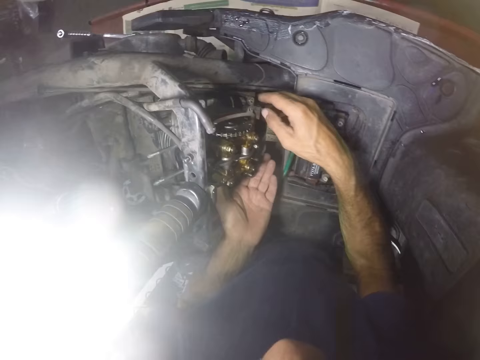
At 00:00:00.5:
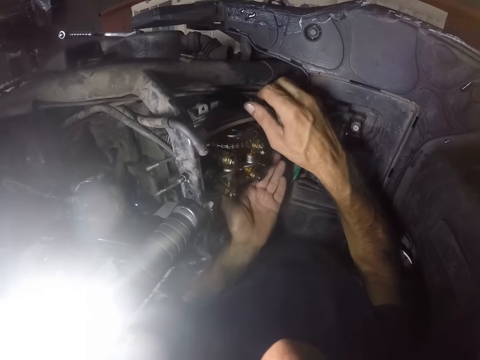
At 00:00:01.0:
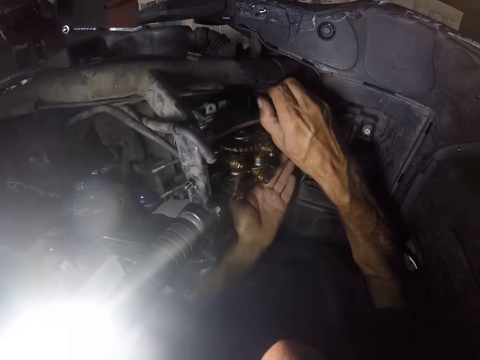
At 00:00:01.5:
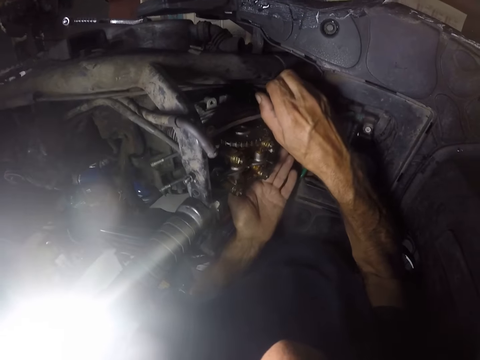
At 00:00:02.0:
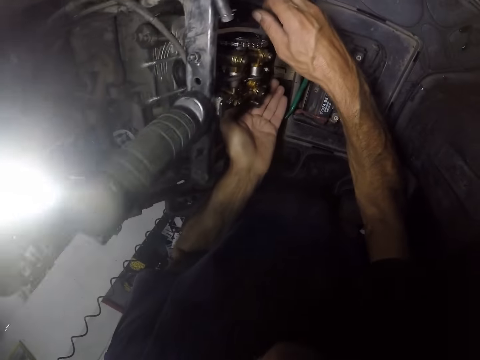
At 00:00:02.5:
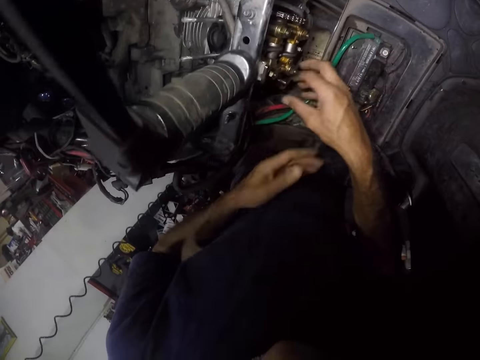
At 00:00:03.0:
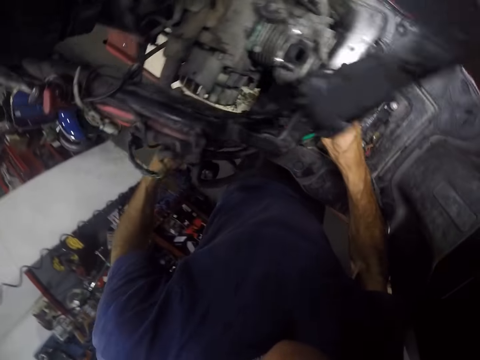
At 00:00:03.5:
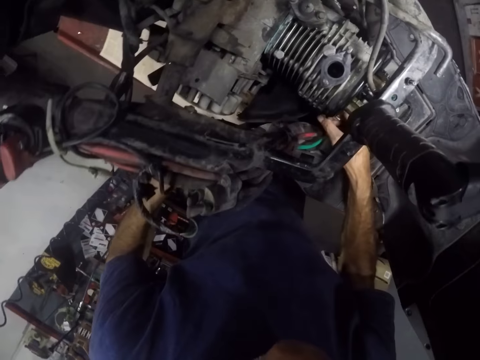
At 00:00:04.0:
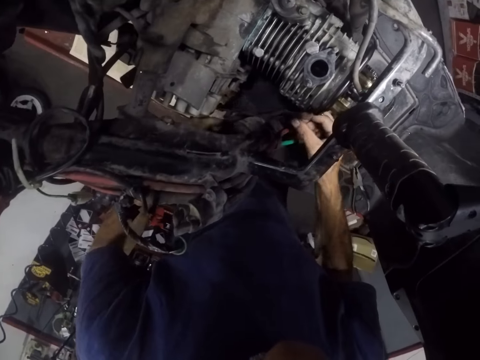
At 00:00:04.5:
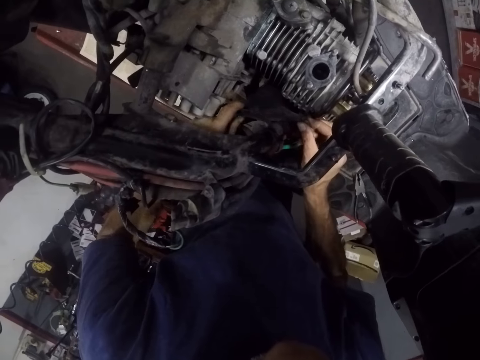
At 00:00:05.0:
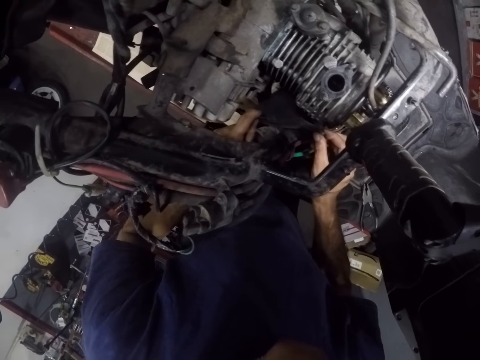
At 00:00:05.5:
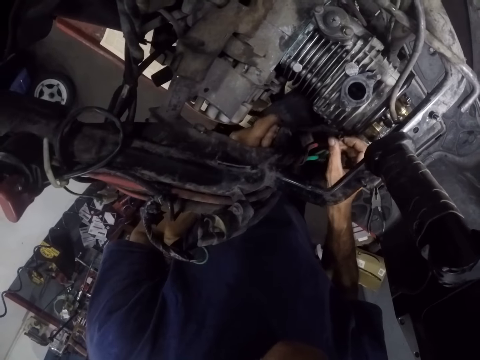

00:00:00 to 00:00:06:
The camera wearer adjusts a piston in a motorcycle machine with both hands.

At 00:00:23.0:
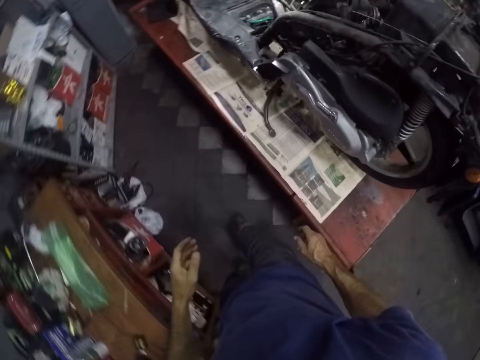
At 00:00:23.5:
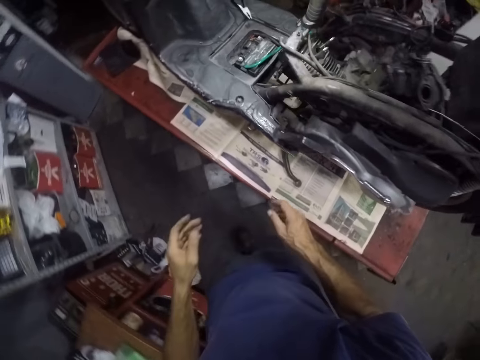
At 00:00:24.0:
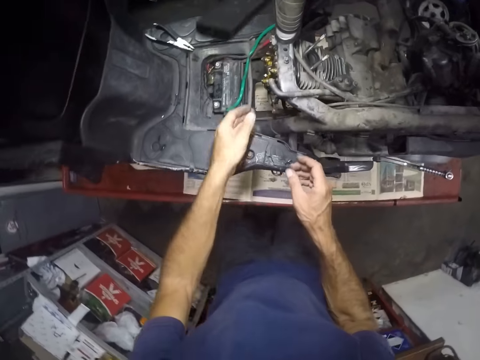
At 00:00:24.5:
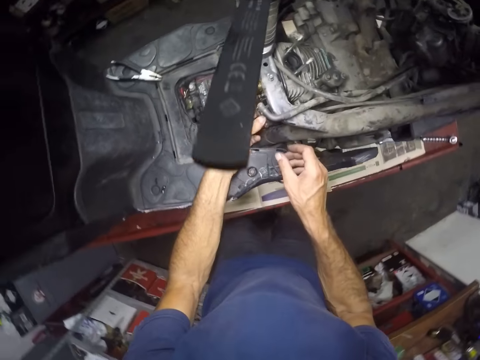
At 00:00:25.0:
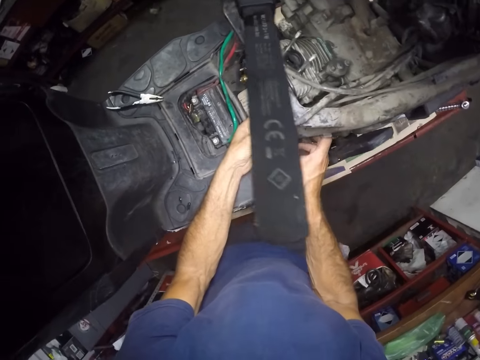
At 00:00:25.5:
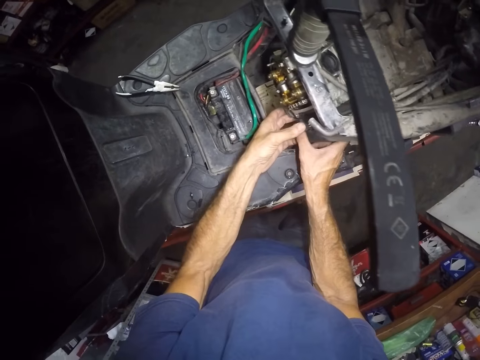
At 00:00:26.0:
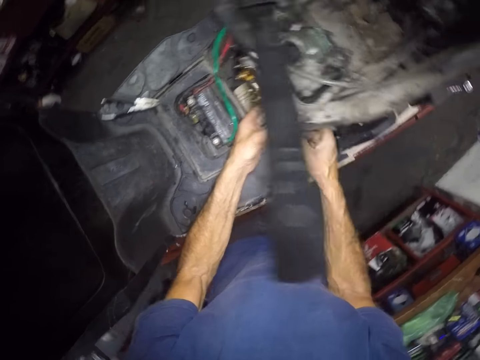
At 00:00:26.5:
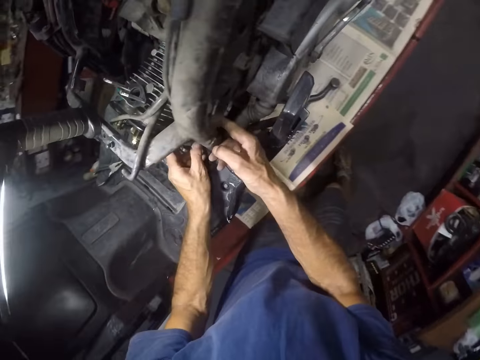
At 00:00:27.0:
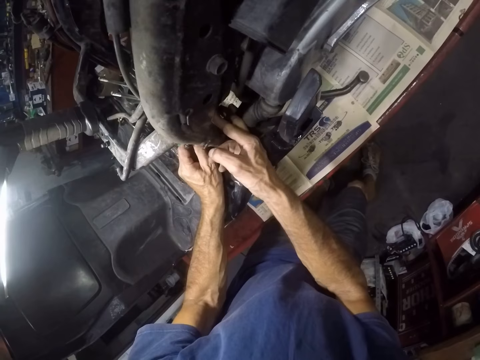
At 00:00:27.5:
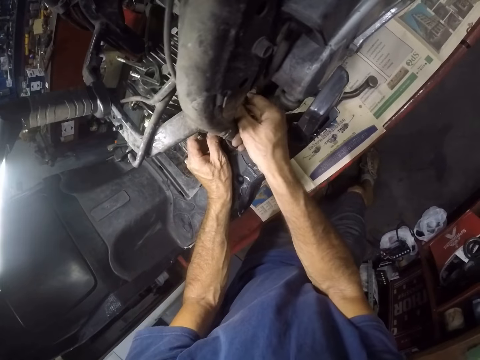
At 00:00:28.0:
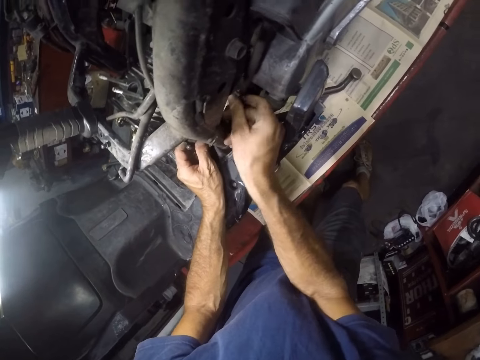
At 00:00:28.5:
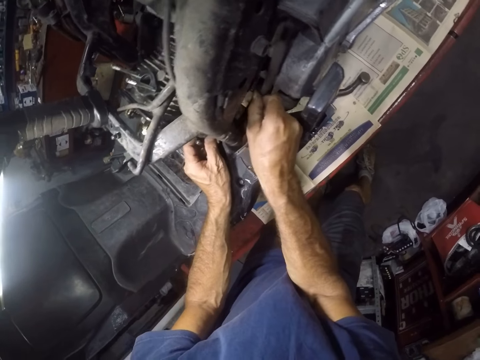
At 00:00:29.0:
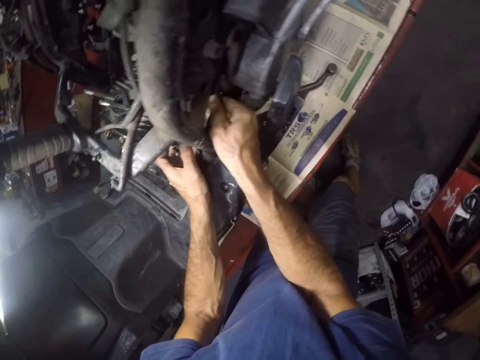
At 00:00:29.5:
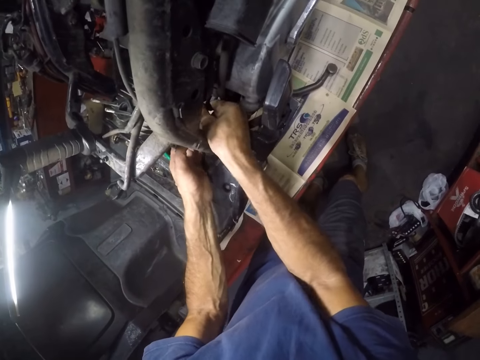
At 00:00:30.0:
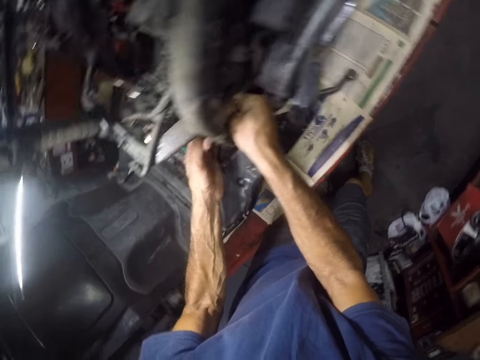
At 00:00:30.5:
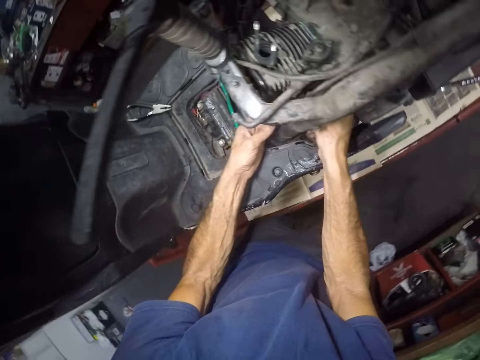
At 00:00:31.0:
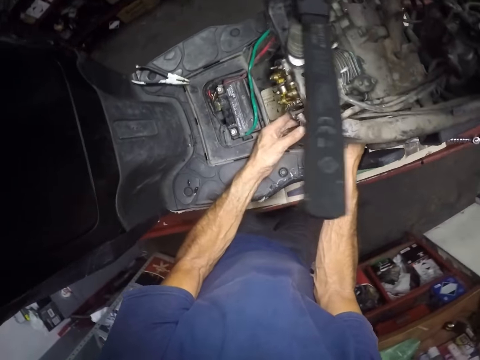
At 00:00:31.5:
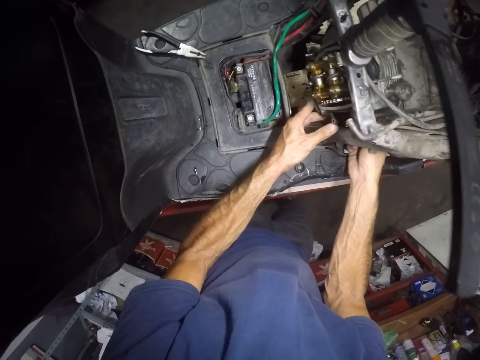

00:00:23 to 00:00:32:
The camera wearer adjusts the part of the engine.

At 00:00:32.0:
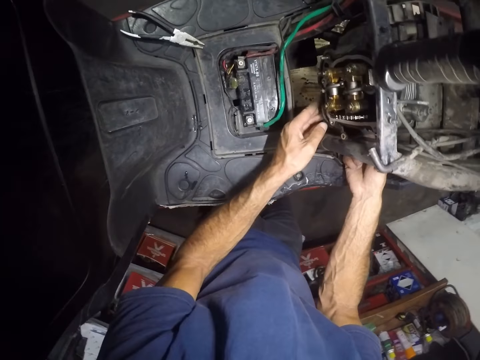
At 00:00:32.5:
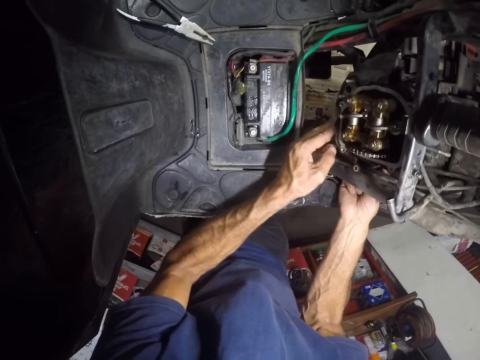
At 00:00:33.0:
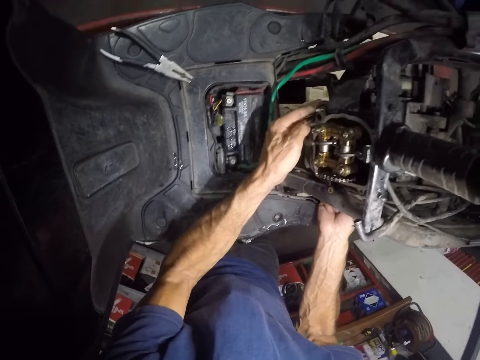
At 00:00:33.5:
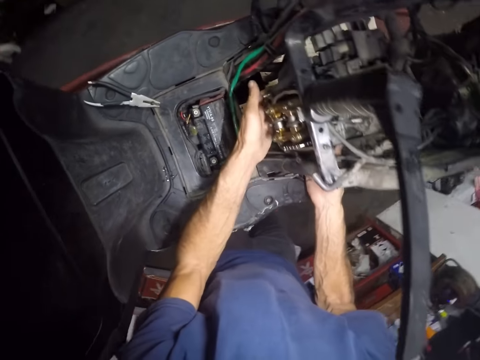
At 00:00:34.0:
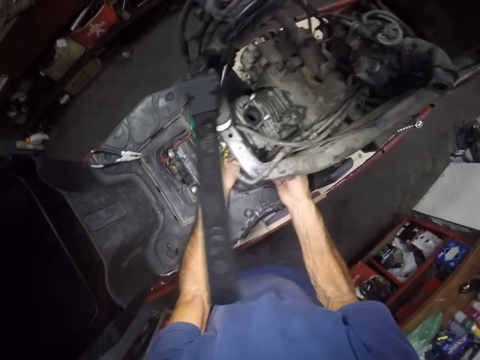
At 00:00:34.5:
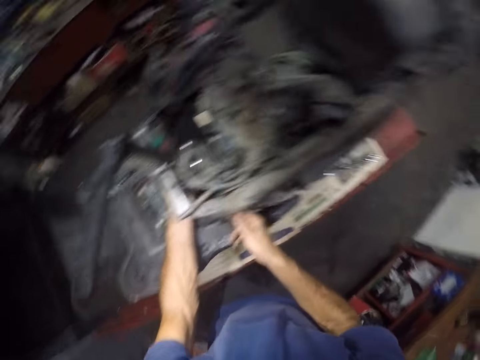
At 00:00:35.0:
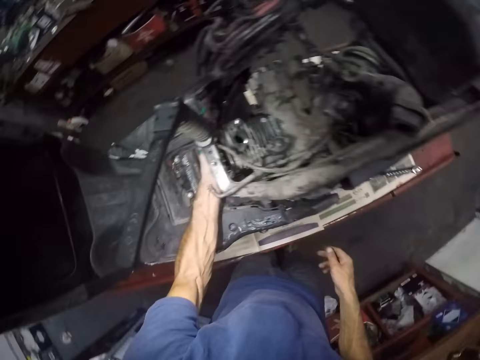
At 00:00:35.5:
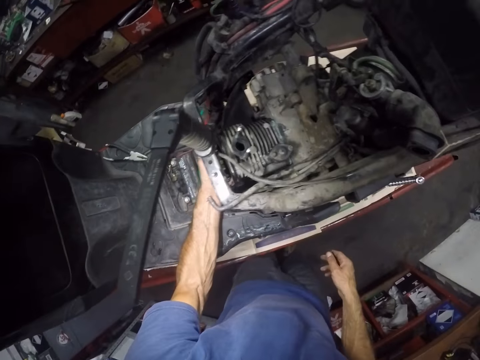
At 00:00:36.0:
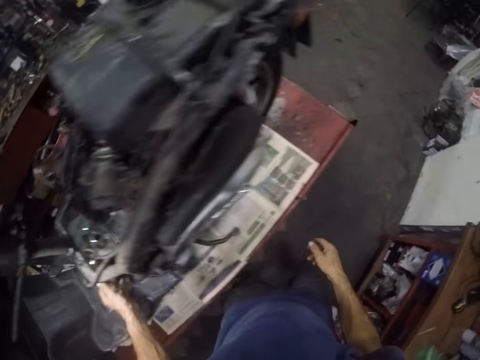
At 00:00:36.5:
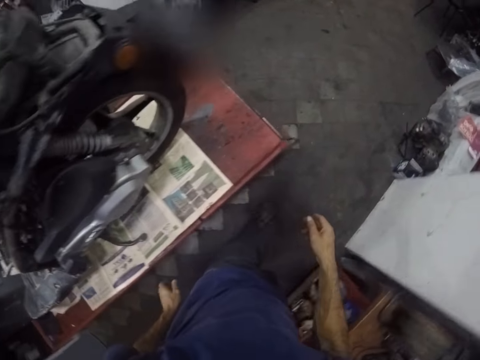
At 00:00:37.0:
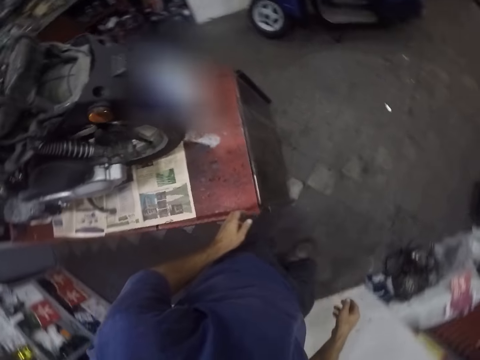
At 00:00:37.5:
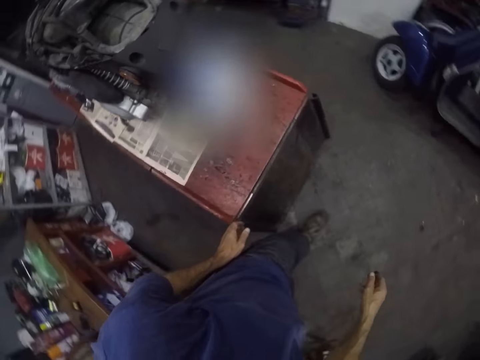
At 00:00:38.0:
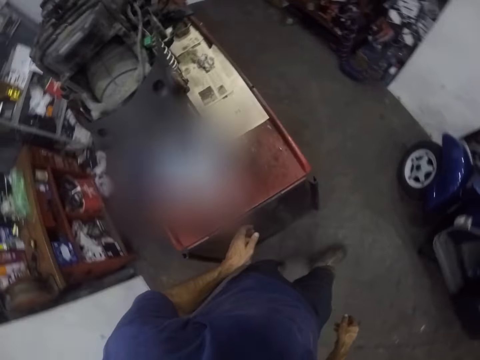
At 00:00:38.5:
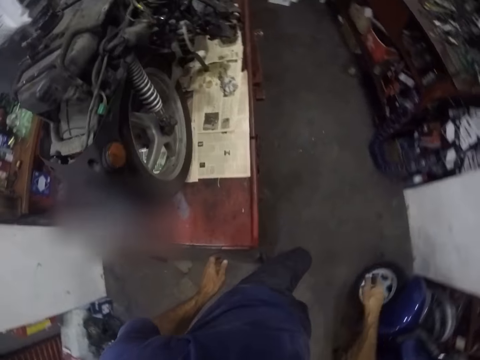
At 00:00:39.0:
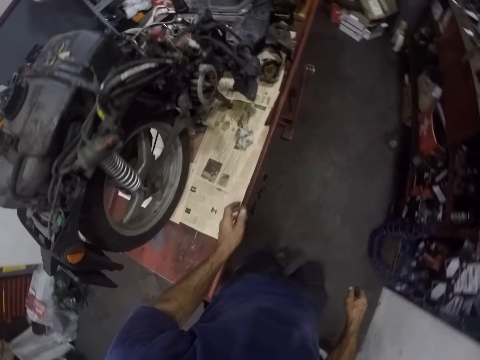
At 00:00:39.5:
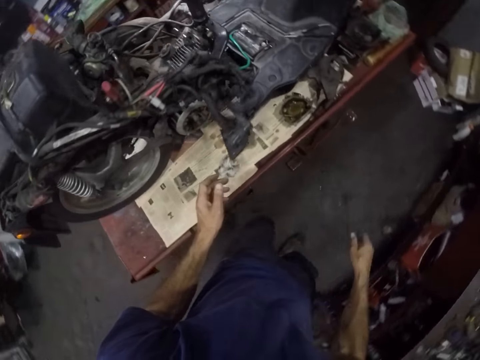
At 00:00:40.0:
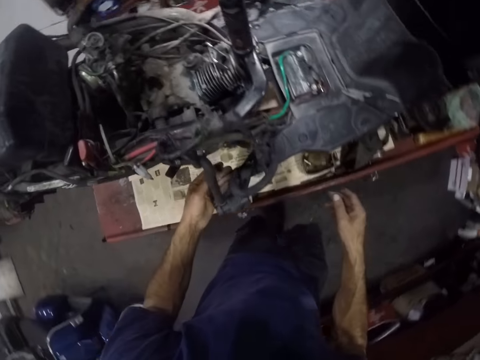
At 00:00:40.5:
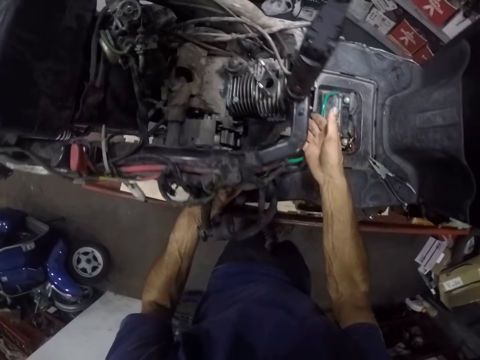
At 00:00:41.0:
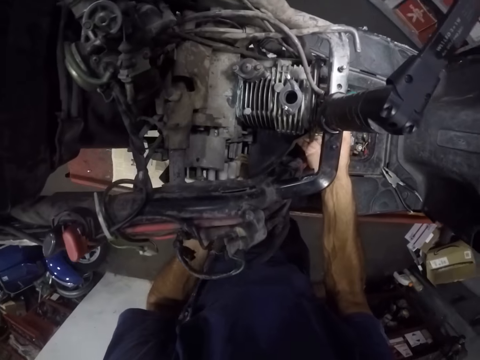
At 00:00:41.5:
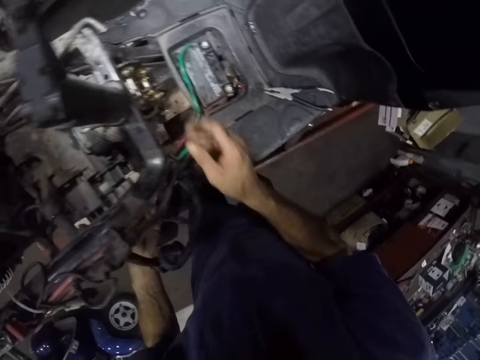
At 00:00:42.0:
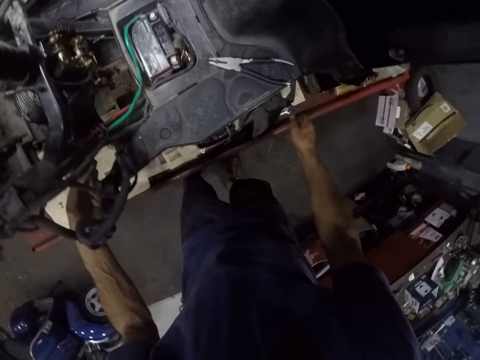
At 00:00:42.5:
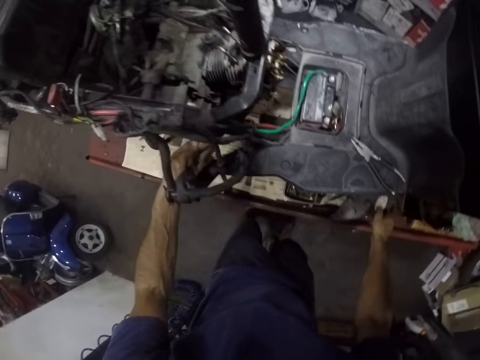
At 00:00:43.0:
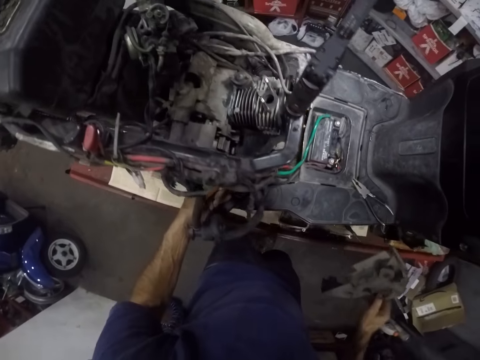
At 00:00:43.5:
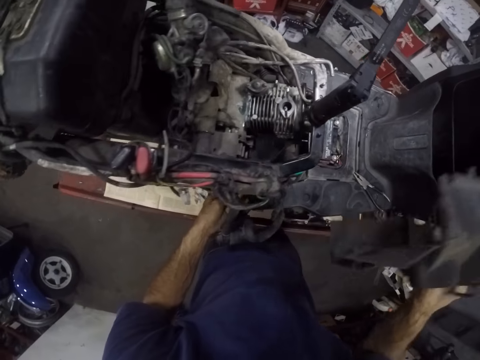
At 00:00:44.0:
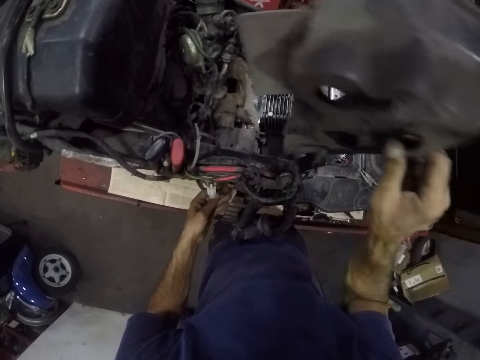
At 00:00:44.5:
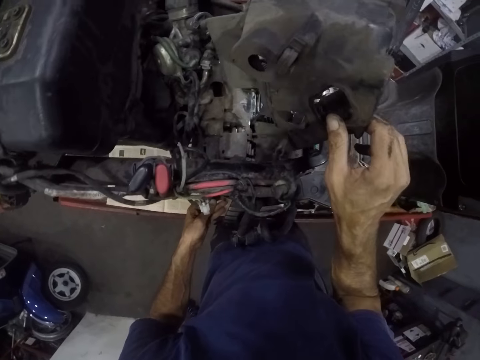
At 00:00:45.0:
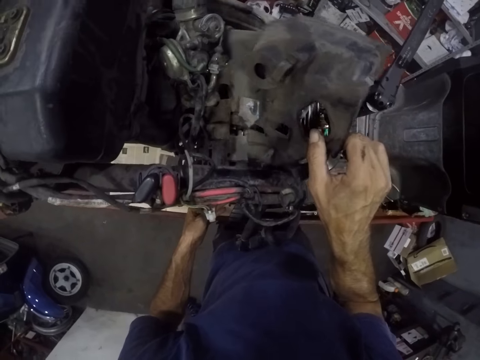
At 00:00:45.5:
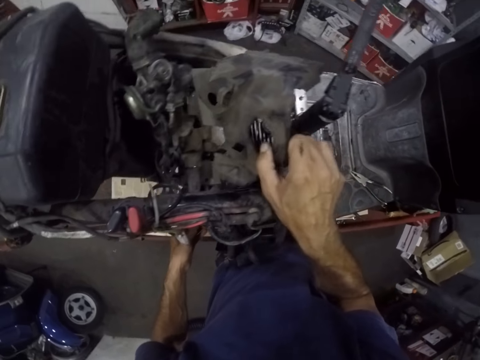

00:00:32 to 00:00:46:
The camera wearer tightens a screw on the engine with the left hand. They walk to the other side. They pick up a plastic from a worktop and fix the plastic on the engine.
